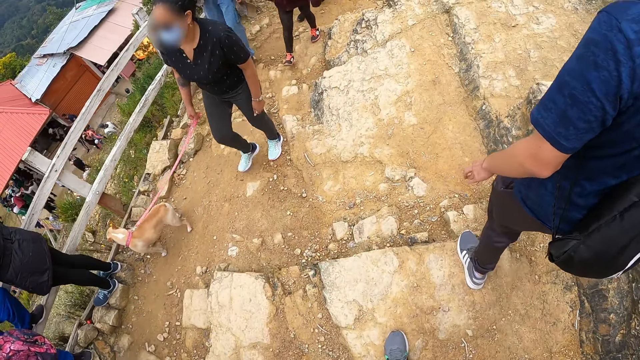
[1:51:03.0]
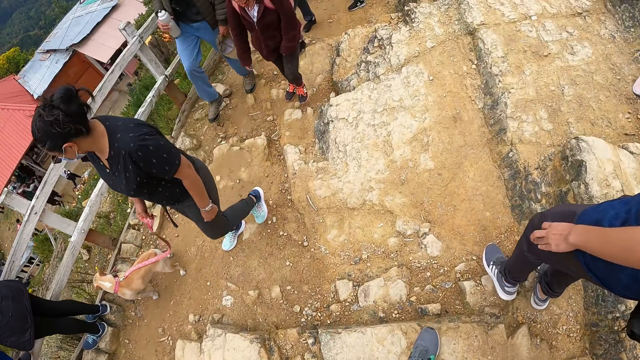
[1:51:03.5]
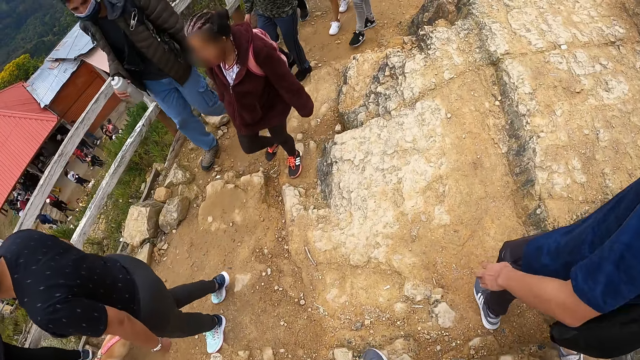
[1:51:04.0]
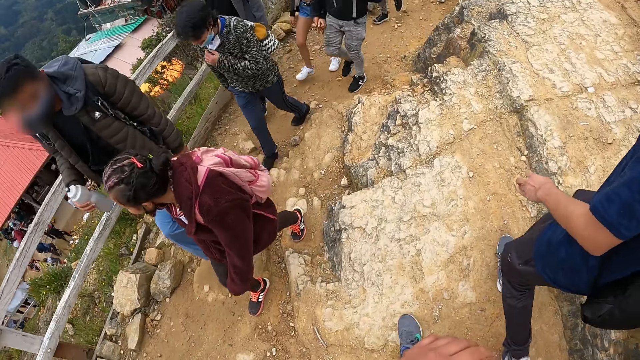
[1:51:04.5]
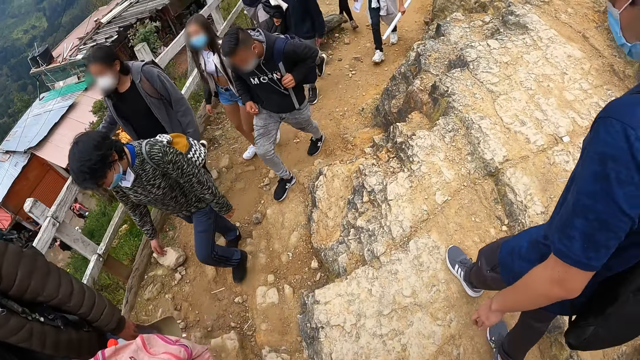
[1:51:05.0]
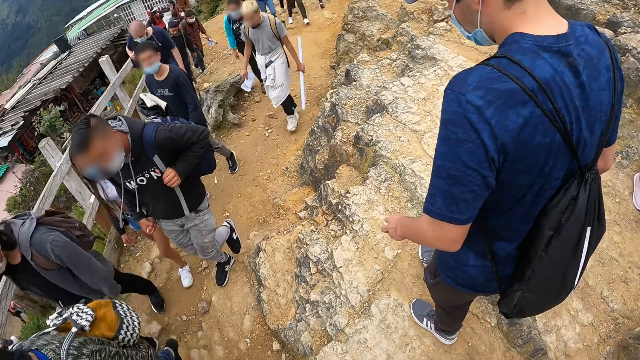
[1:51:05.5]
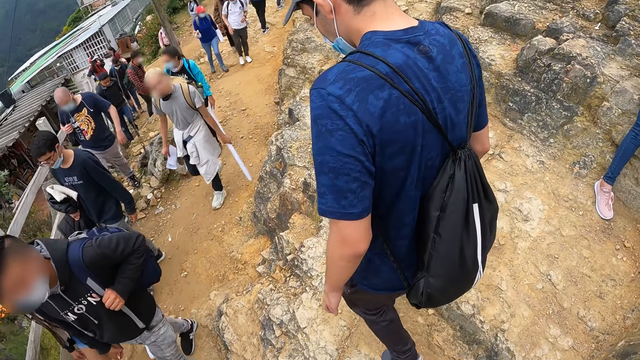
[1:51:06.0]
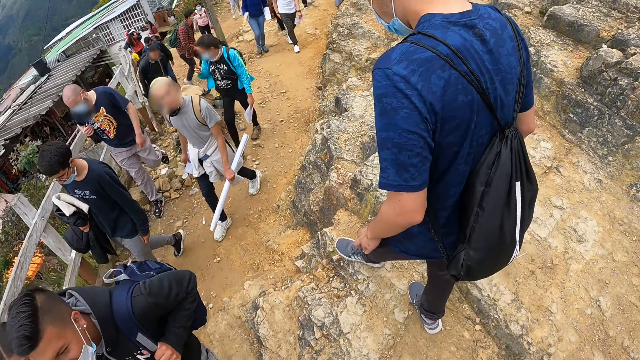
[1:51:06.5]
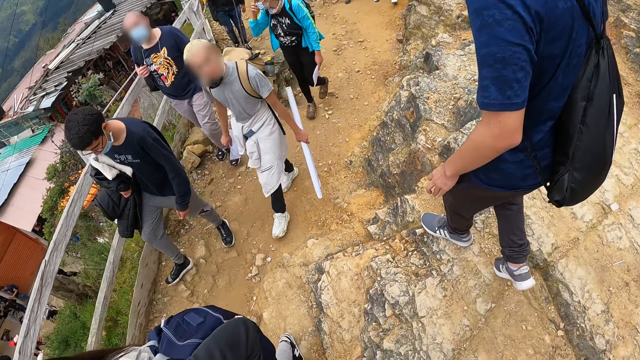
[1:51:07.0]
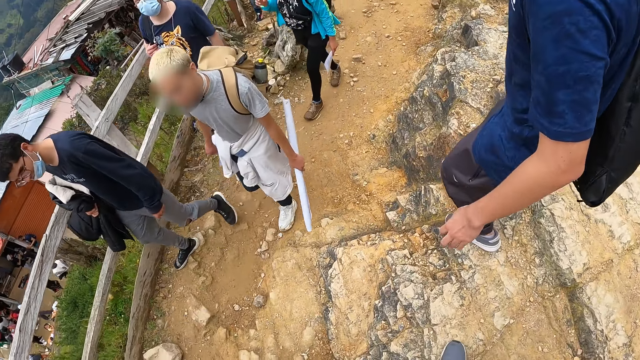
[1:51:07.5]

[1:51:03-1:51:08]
The camera wearer steps on the rock on the hill.

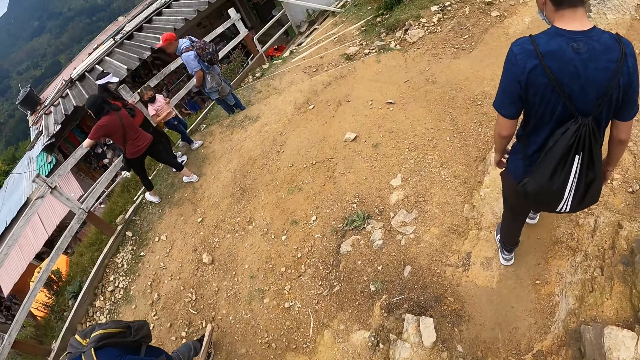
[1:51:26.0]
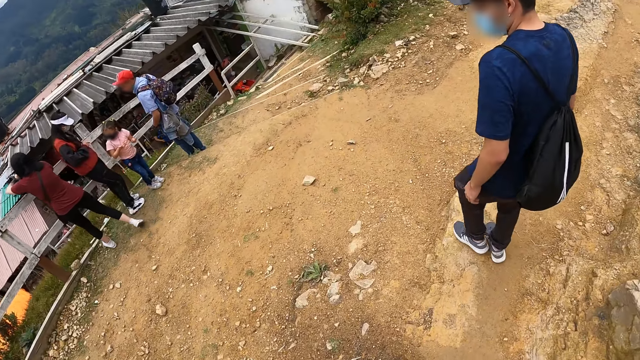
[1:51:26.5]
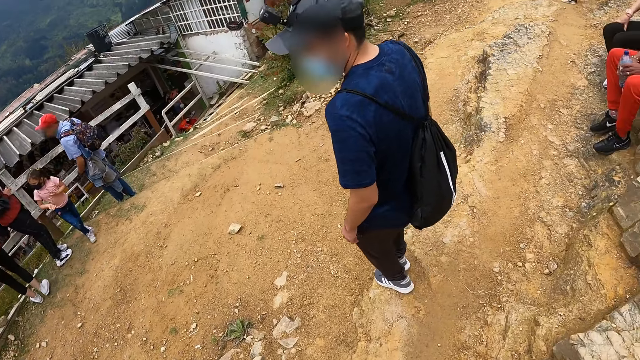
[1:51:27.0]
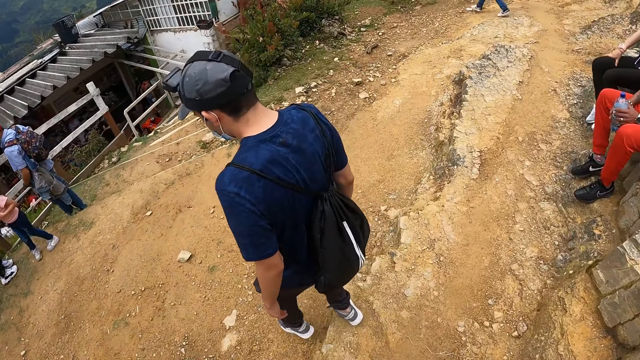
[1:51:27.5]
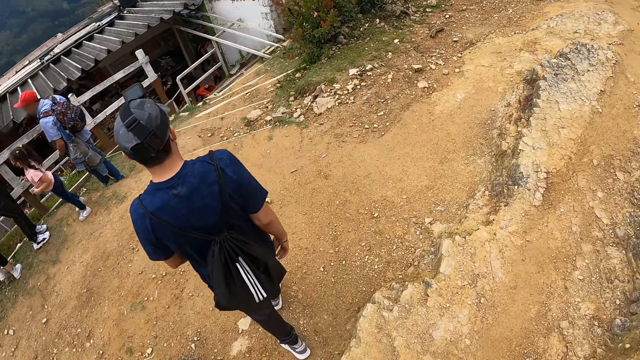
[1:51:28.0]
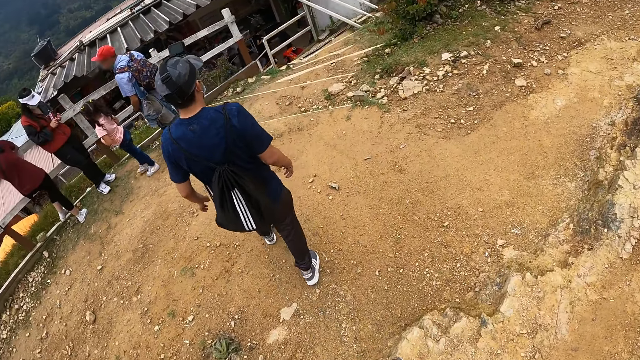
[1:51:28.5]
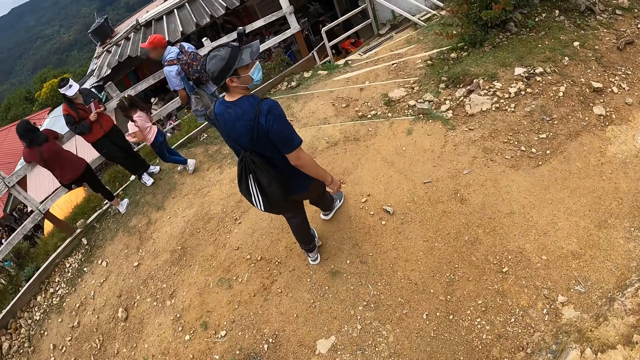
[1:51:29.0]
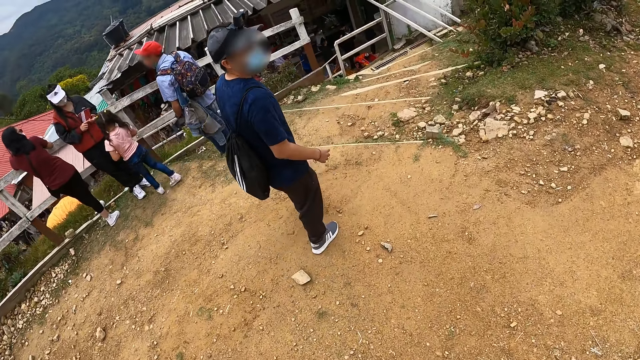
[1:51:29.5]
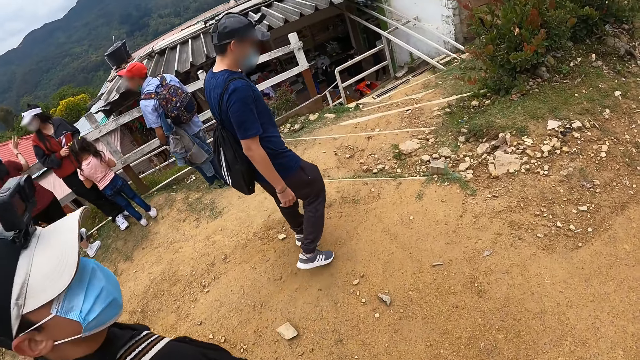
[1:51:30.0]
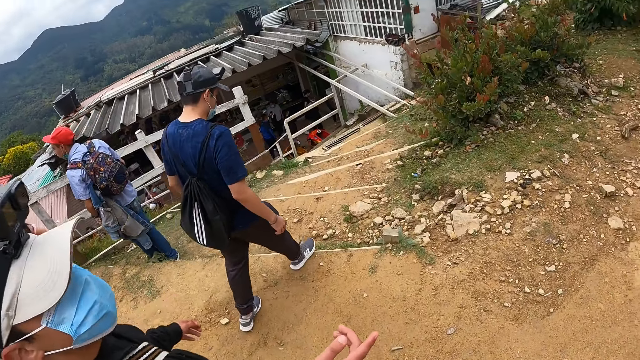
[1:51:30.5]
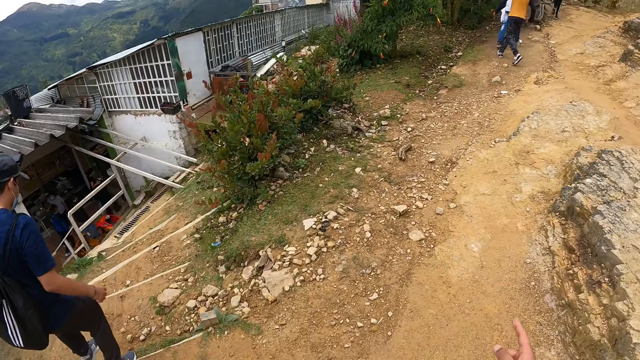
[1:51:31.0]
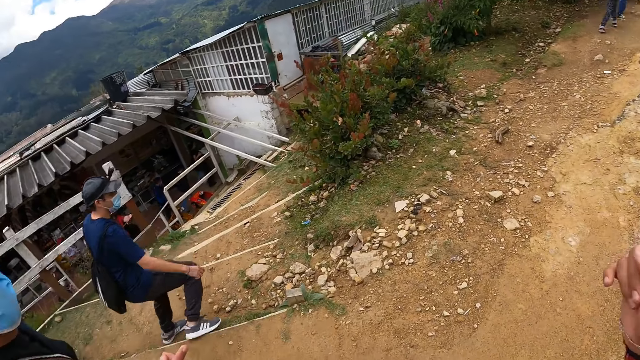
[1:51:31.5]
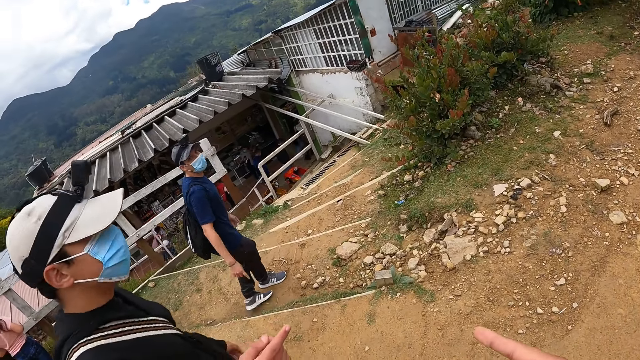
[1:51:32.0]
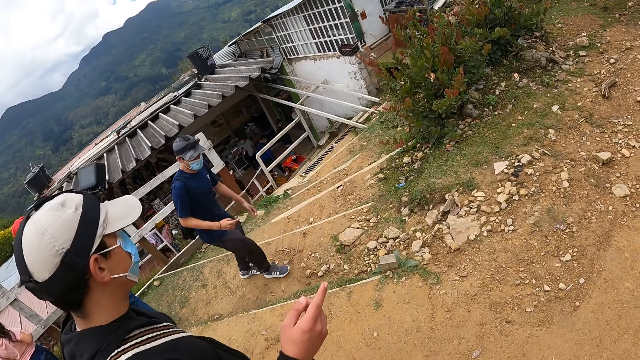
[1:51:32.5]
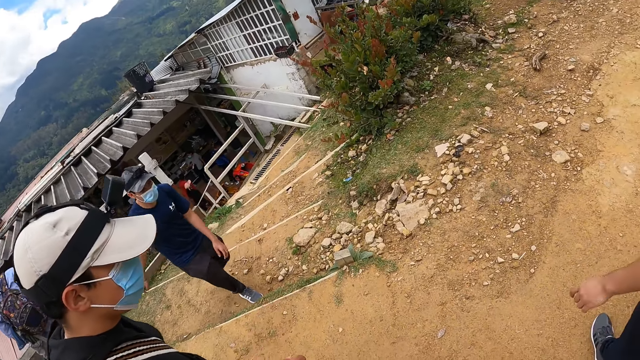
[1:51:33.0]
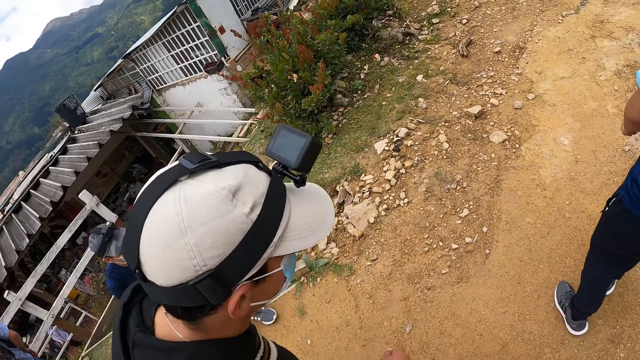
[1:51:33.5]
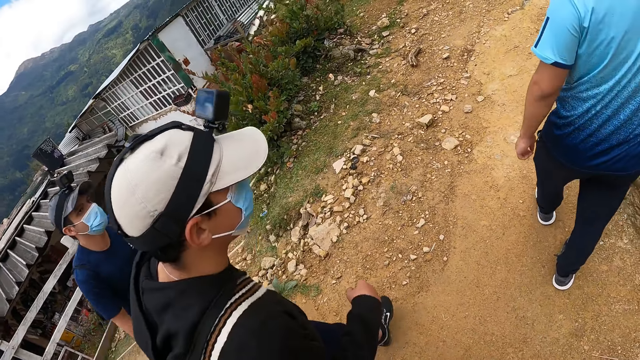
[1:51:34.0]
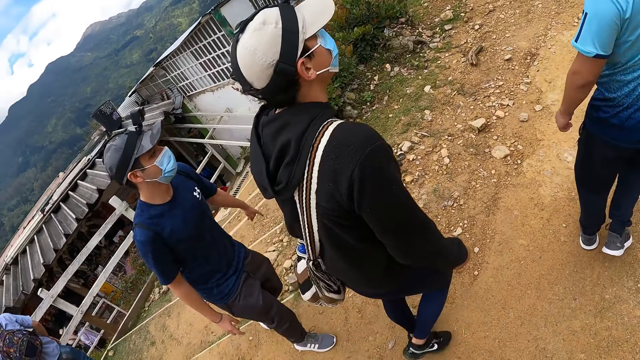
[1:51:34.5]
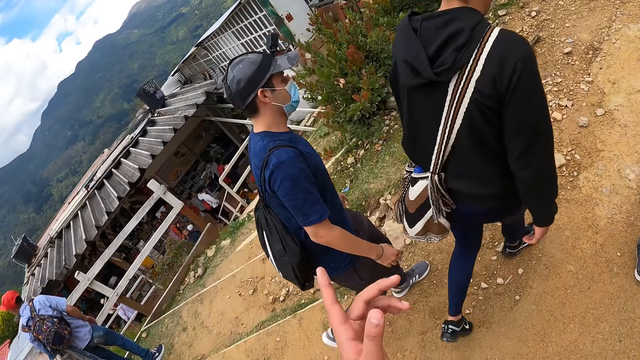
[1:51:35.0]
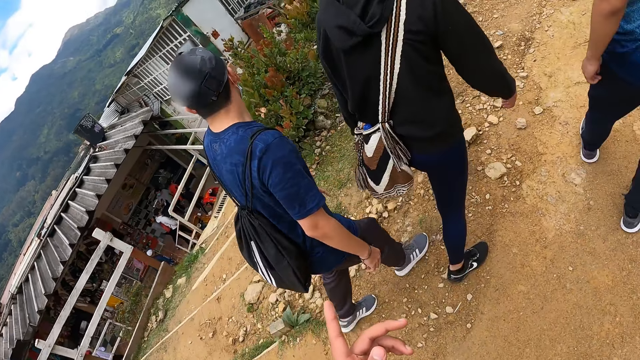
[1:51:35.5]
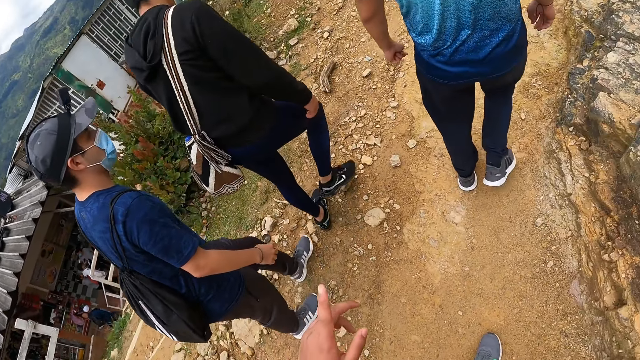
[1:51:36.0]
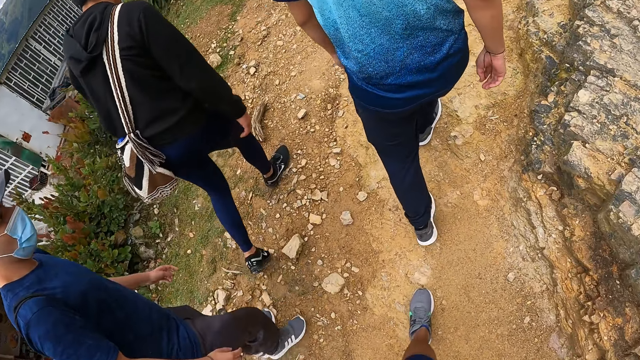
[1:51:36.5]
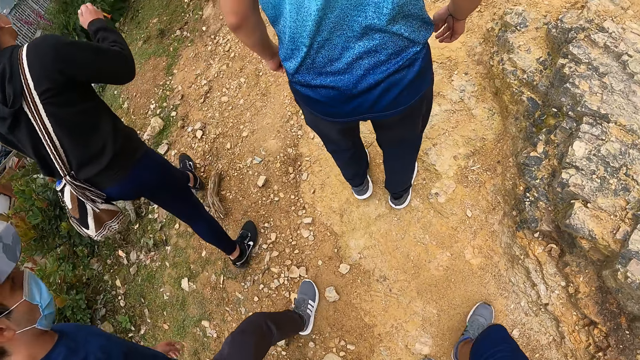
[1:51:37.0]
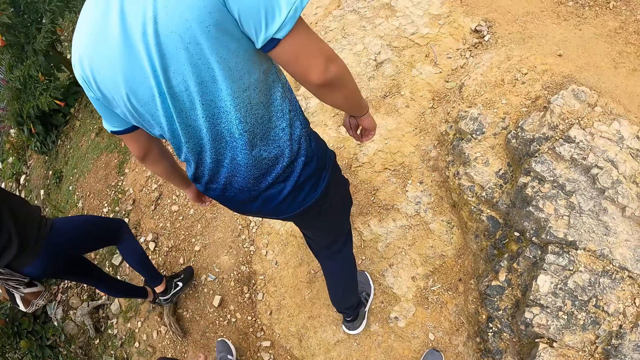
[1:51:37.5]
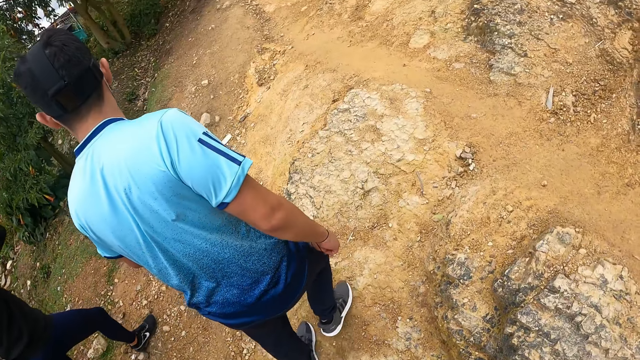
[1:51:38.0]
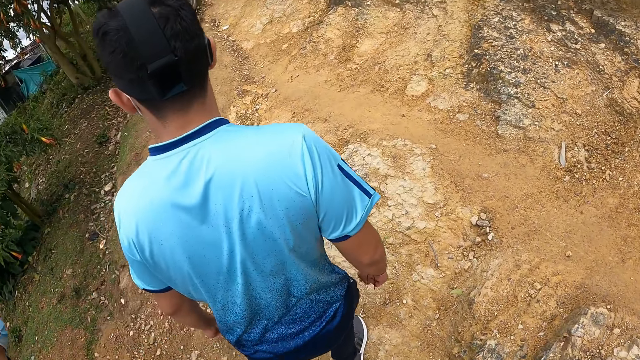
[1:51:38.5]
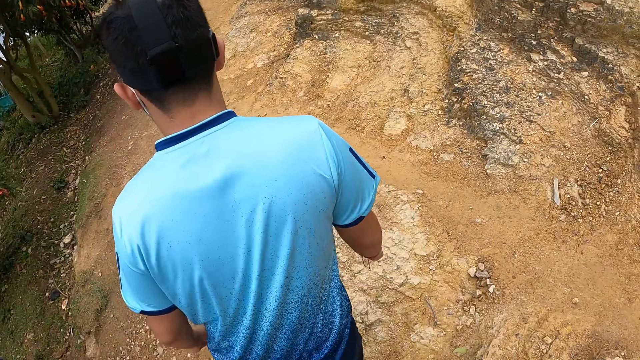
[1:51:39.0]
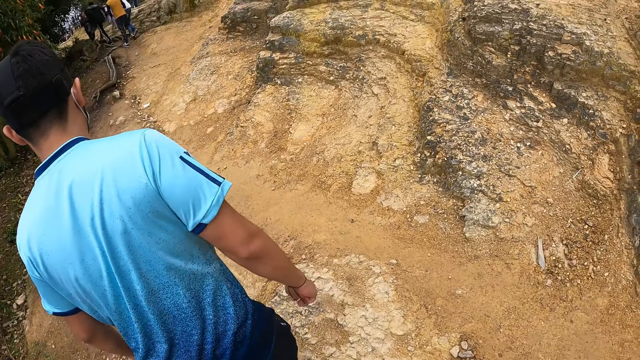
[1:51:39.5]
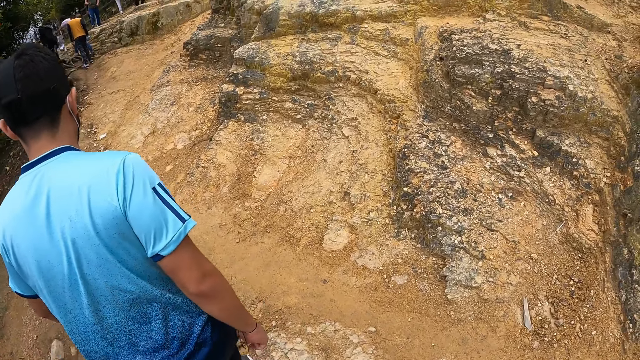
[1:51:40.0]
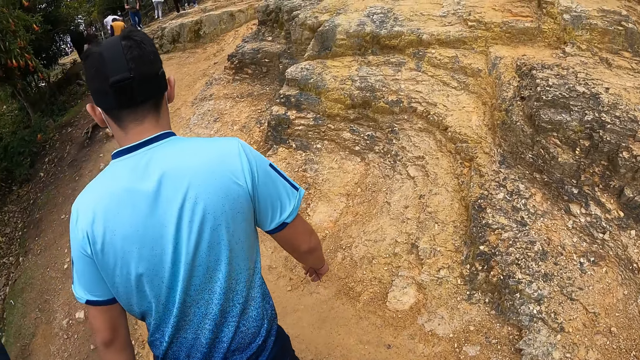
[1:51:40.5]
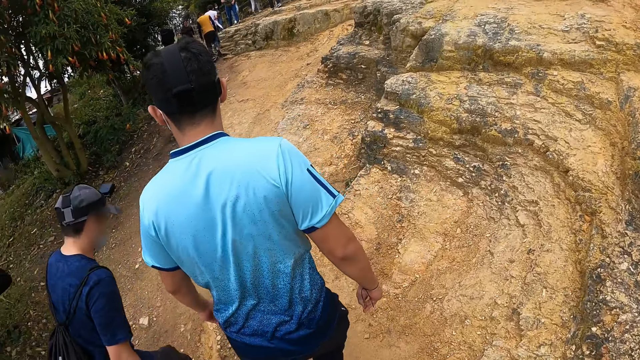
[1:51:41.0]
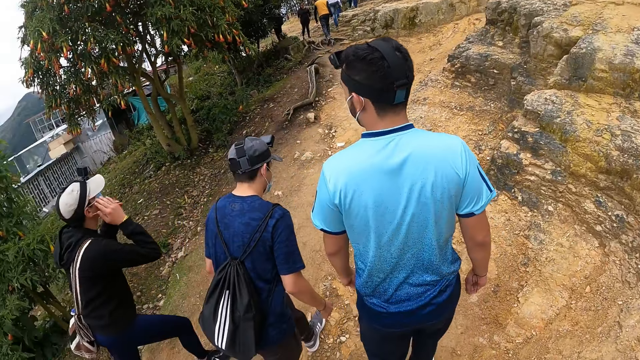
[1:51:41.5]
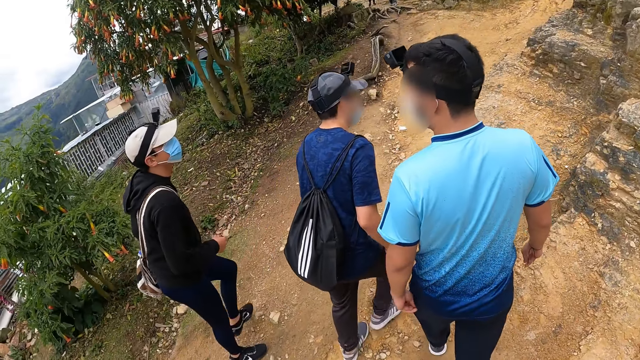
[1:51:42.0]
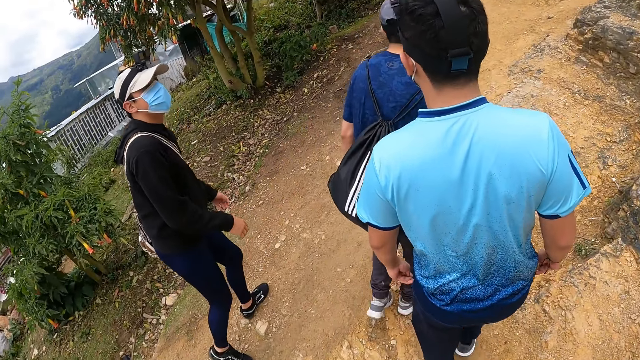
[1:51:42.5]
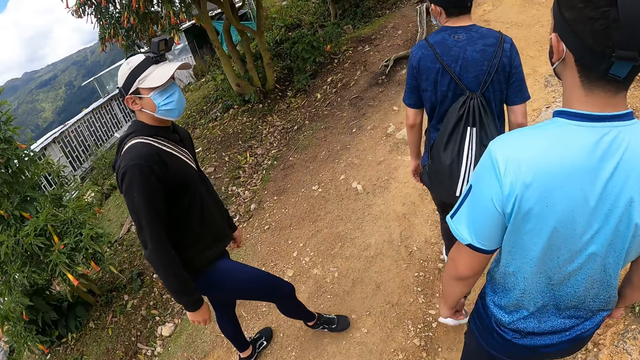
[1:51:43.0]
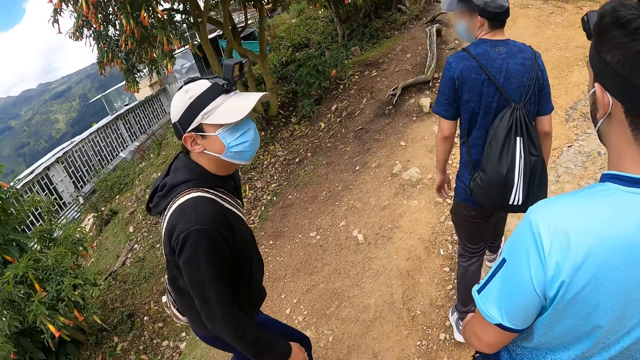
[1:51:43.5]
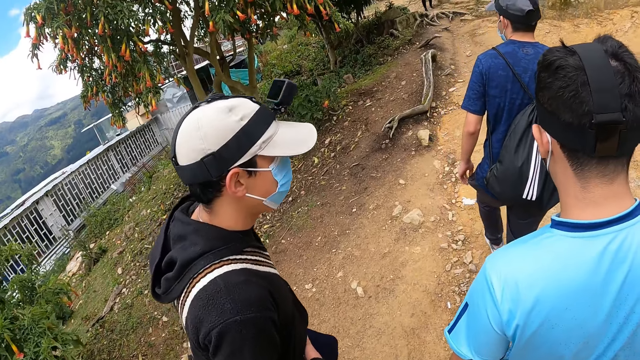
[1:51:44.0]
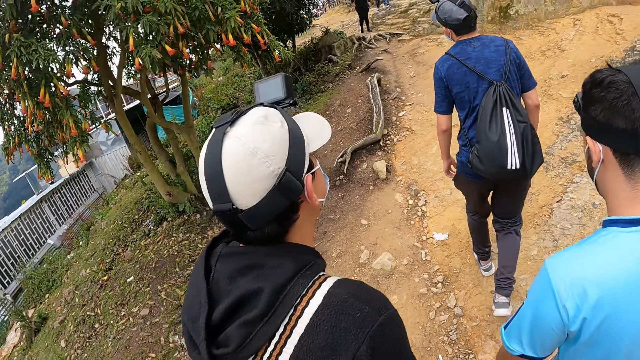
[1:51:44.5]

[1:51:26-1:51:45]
A man walks down the hill. The camera wearer walks down the hill. He points his right hand towards a path. He gestures out with his hands. Another man points towards the path with his left hand. The first man points towards the path with his right hand. The second man gestures out with his hand. The camera wearer walks on the field. He points towards a building with his left hand. The second man walks along the path. The camera wearer walks along the path. The first man walks along the path. A third man walks along the path. The camera wearer gestures out with his hands. The second man touches his head with both hands.
